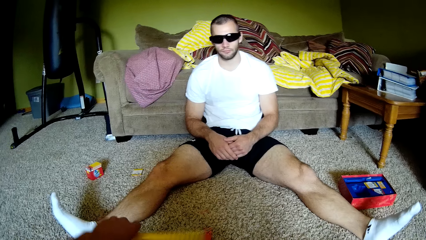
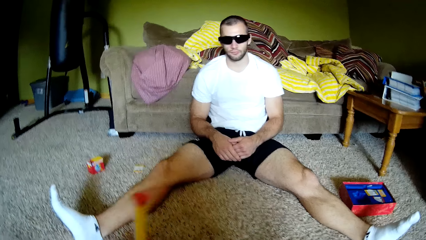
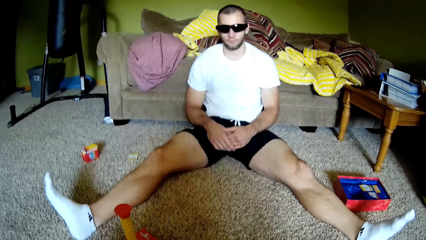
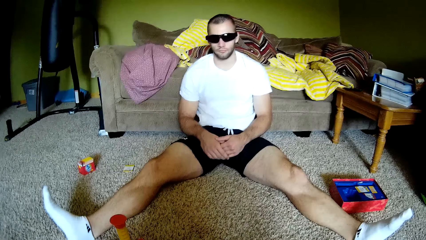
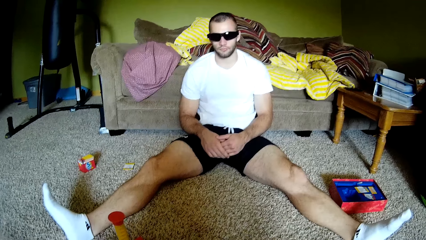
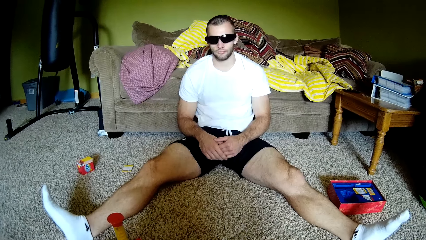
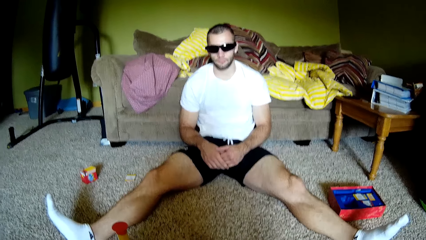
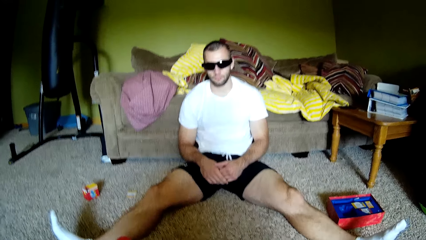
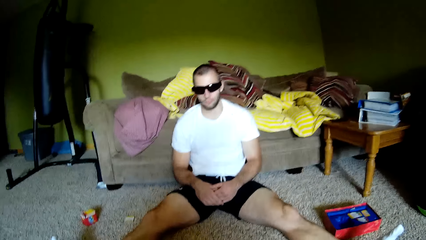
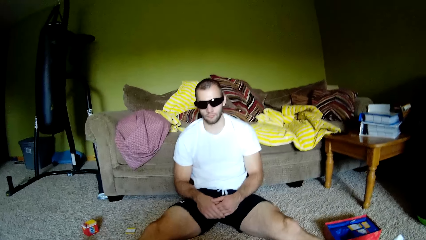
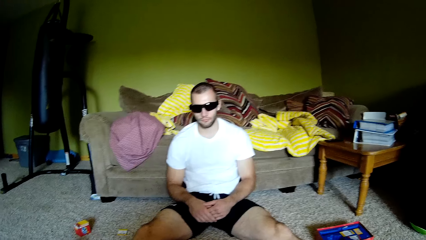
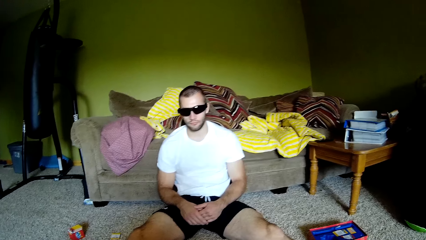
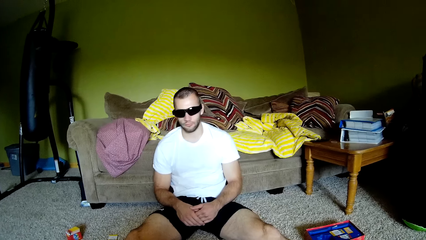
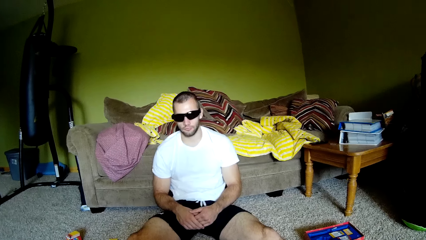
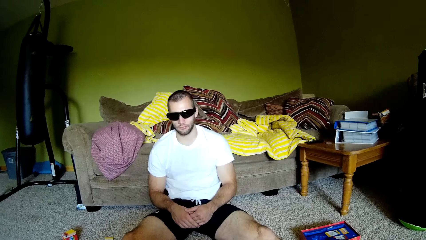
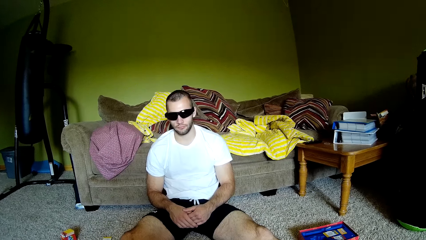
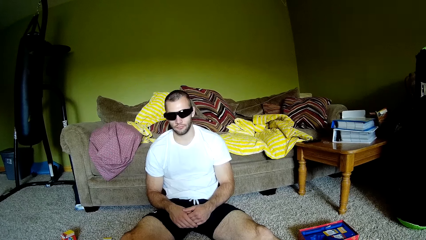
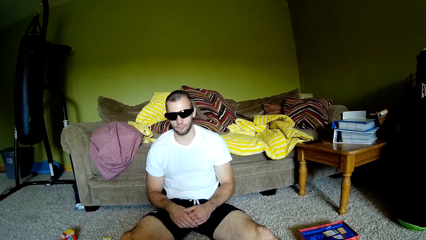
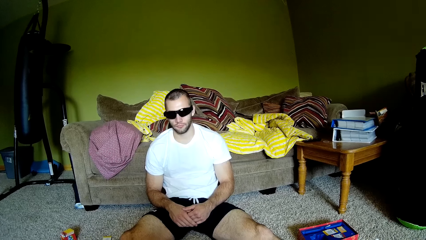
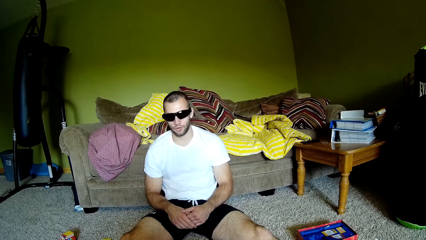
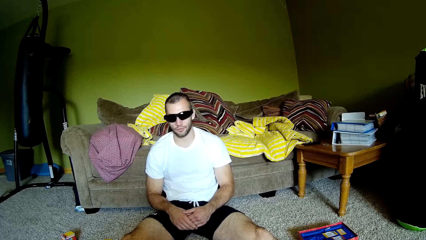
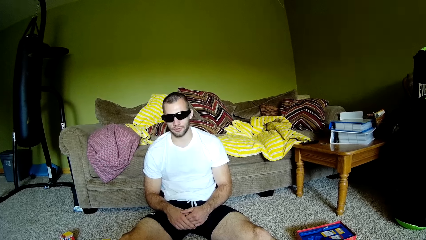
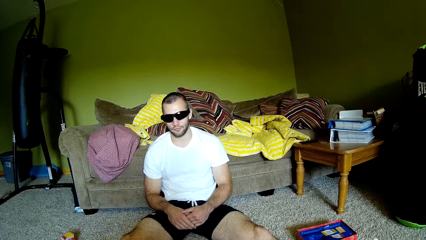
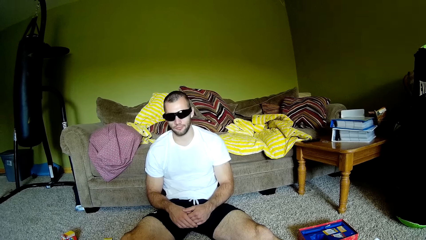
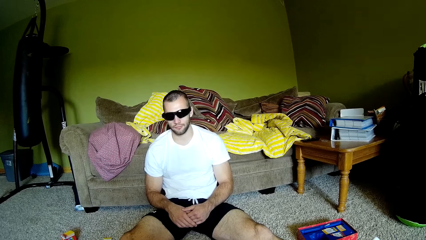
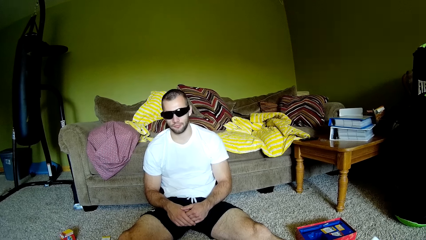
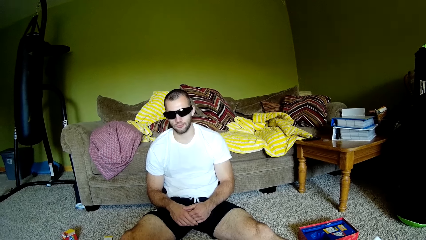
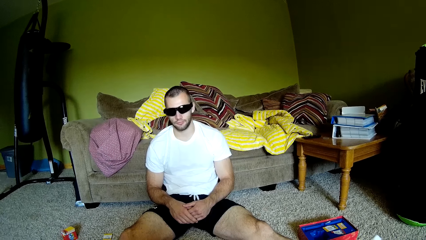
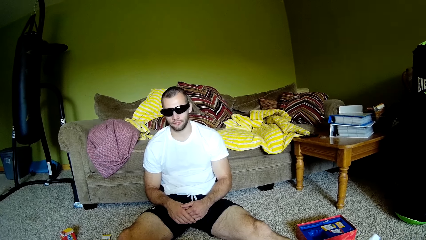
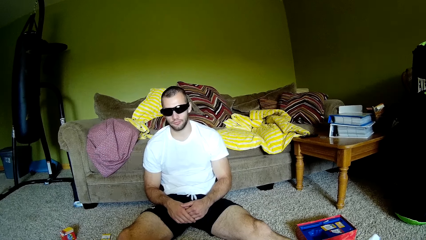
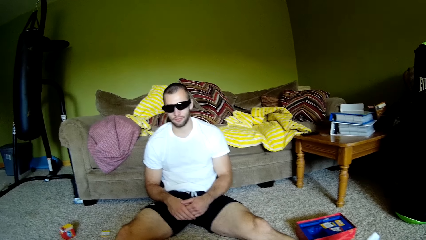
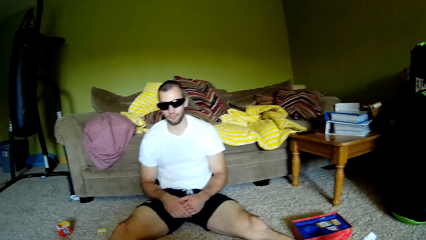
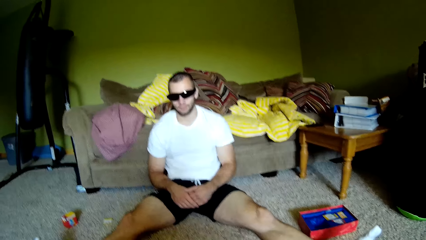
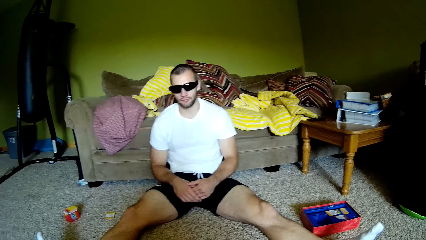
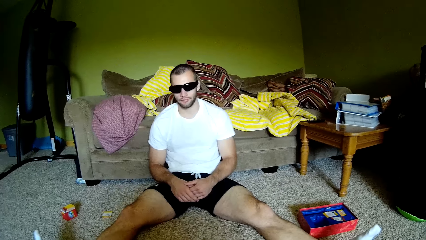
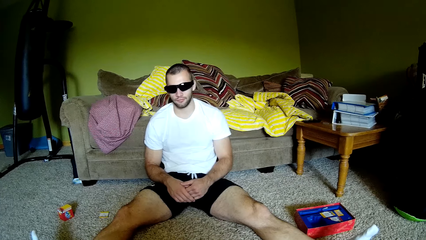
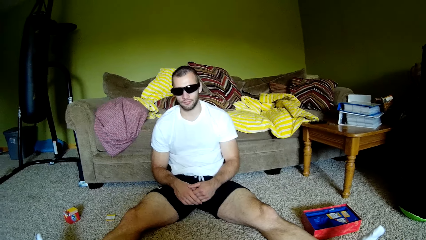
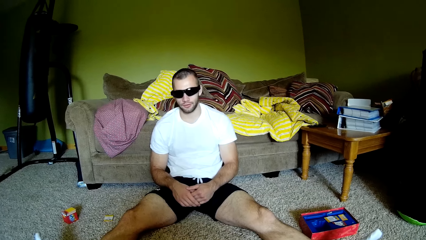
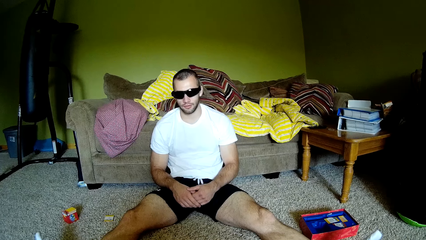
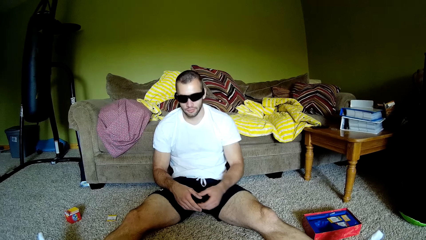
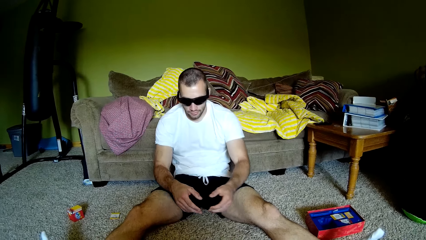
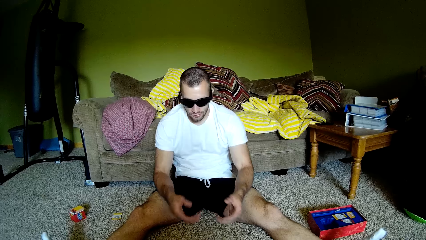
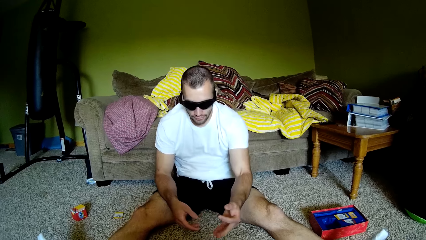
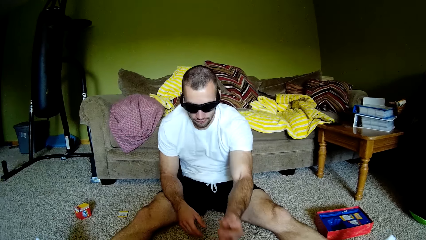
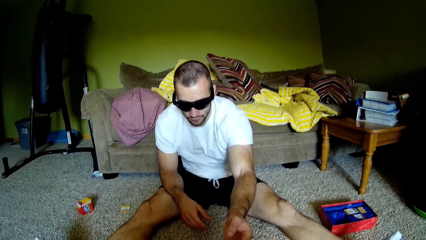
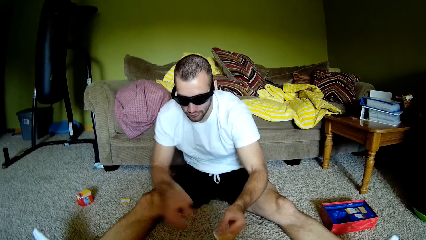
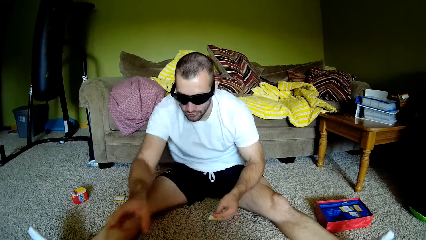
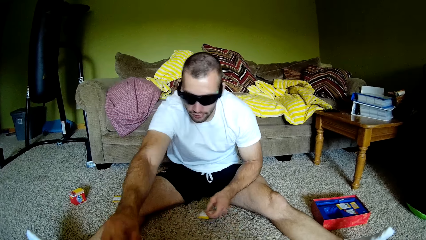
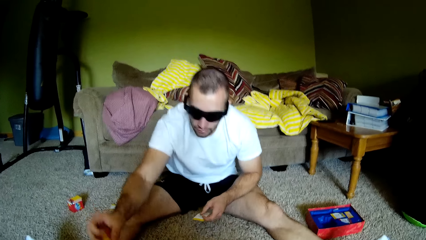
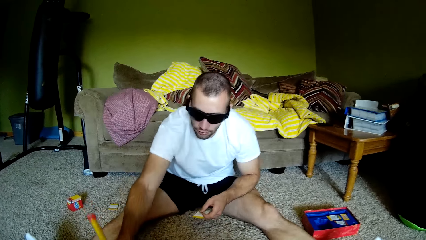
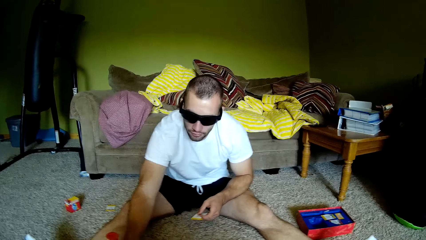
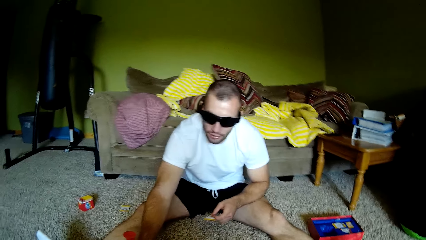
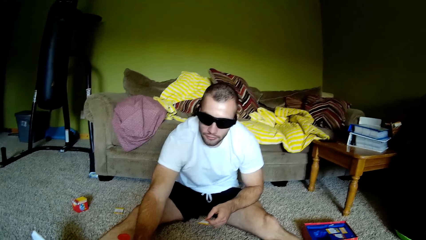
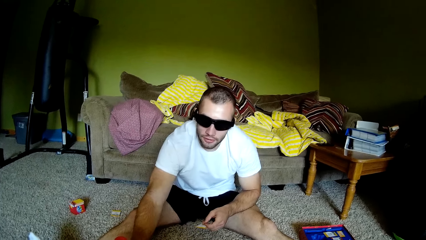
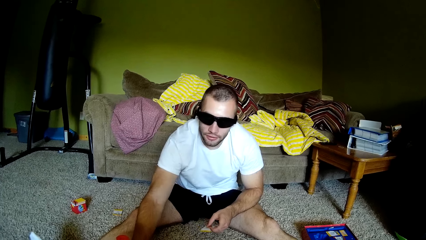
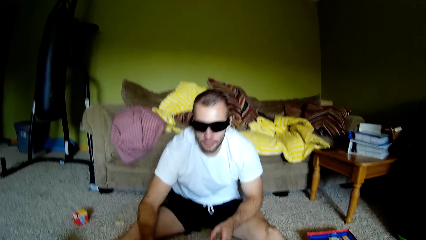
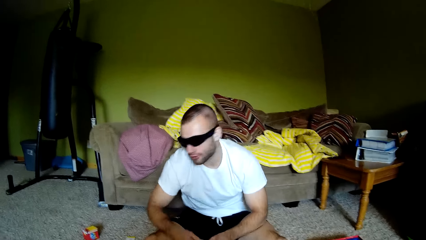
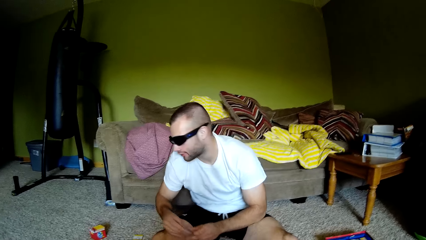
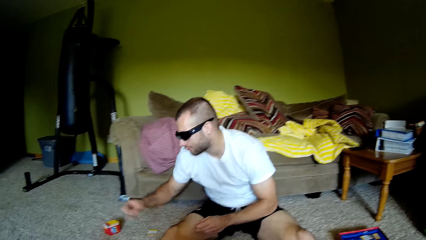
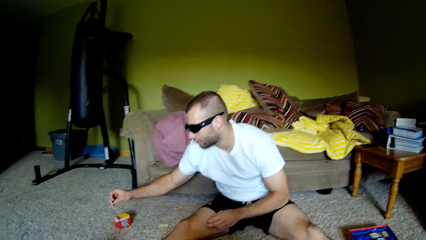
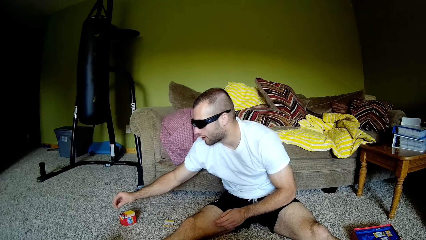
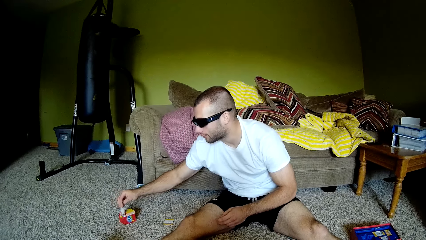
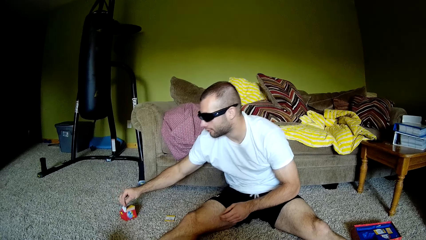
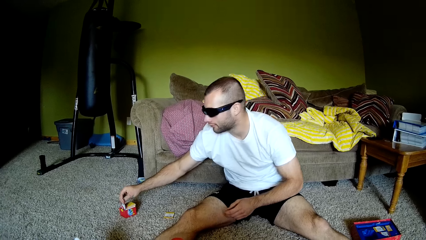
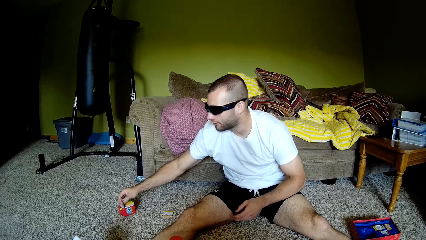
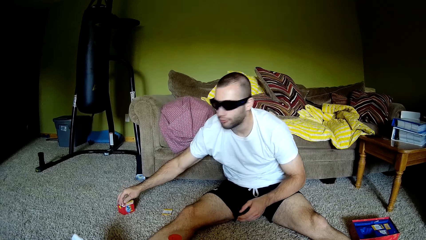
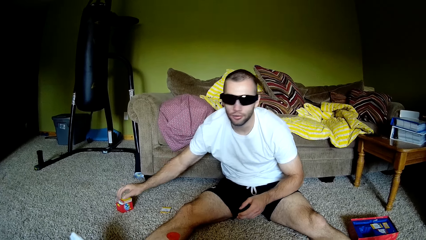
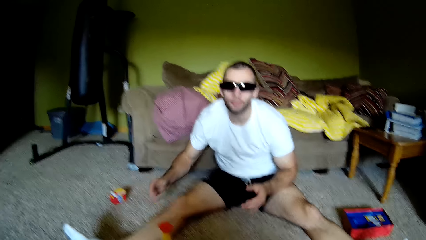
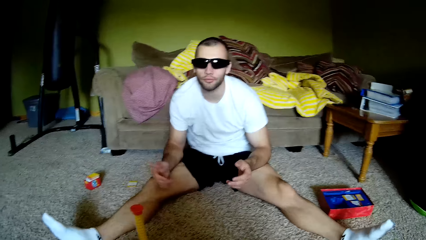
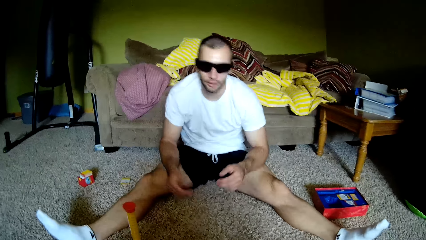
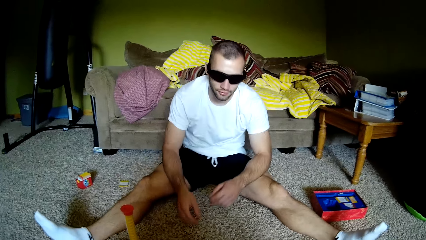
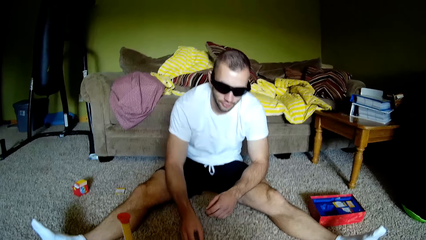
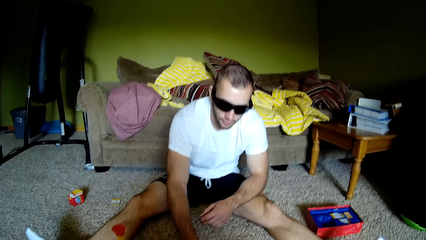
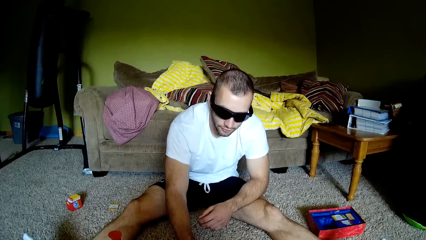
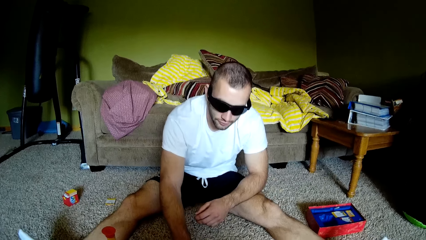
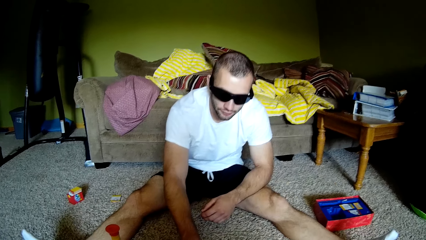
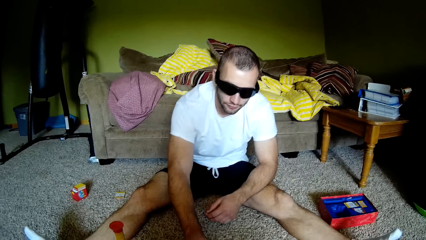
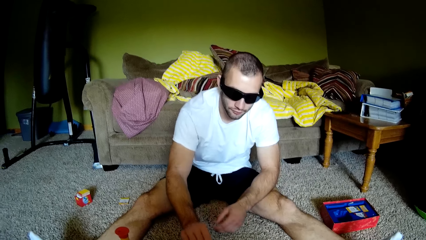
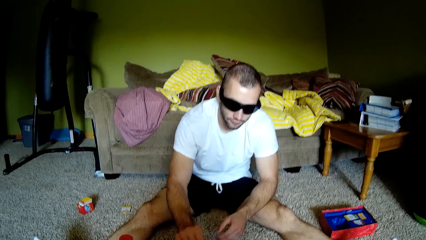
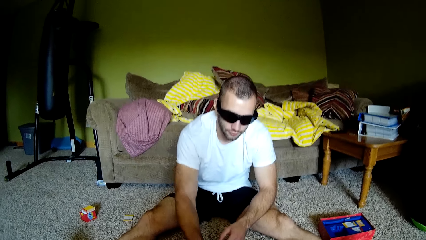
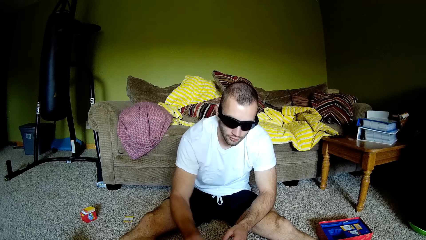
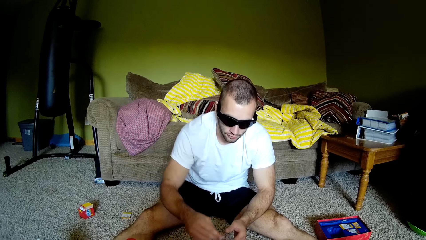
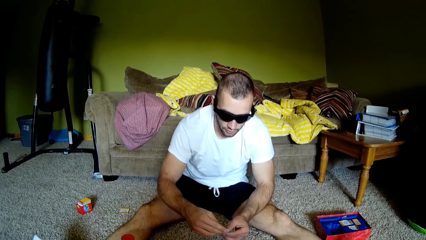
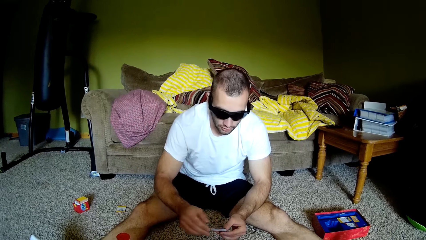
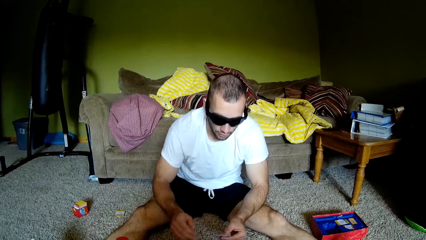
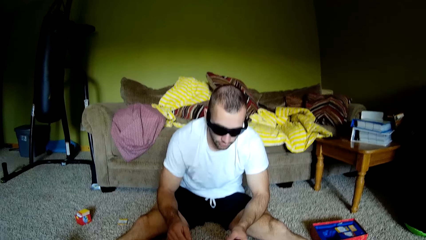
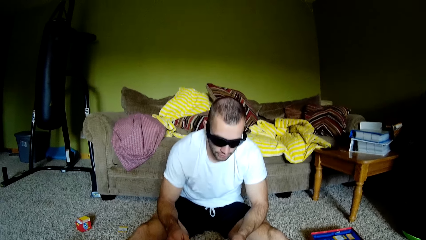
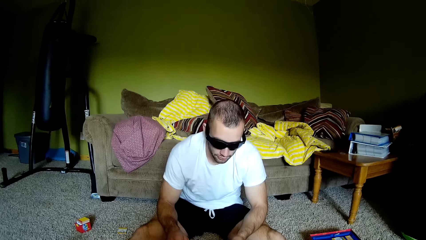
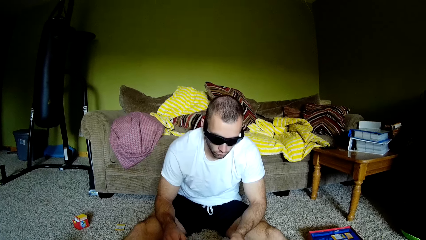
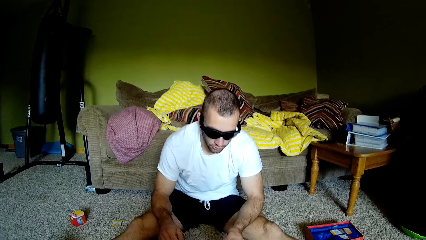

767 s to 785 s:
The camera wearer flips the yellow pole. A man speaks to the camera wearer. The camera wearer speaks to the man. They hand the man a card. The man flips the yellow pole, puts the card in a packet on the floor, makes gestures with his hand, and picks up the card from the floor.
